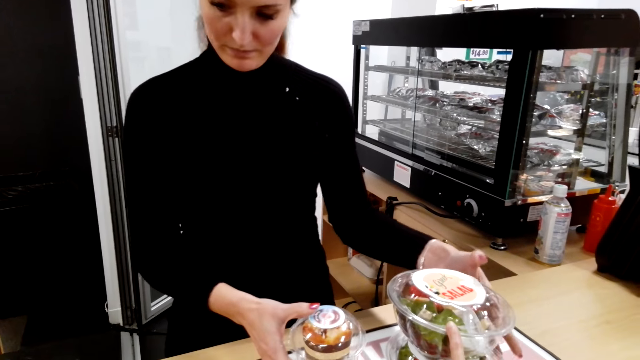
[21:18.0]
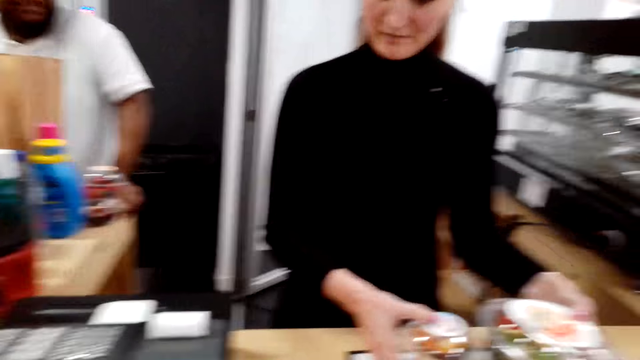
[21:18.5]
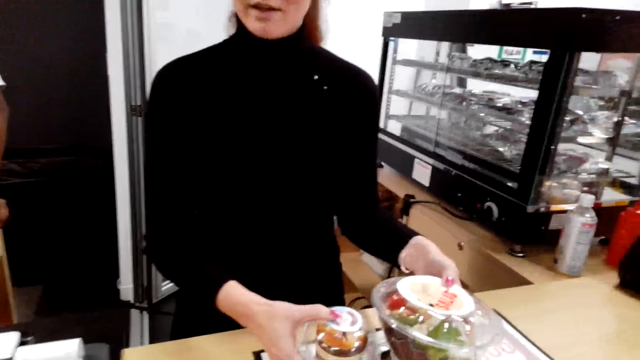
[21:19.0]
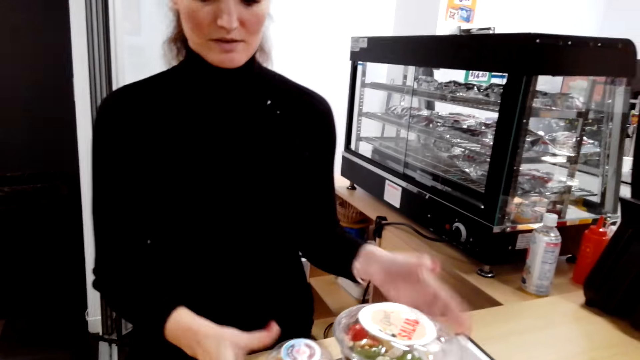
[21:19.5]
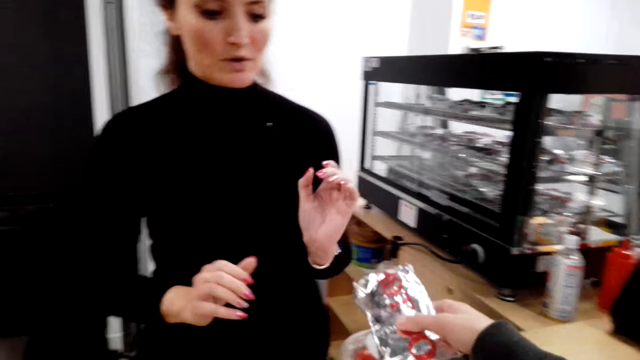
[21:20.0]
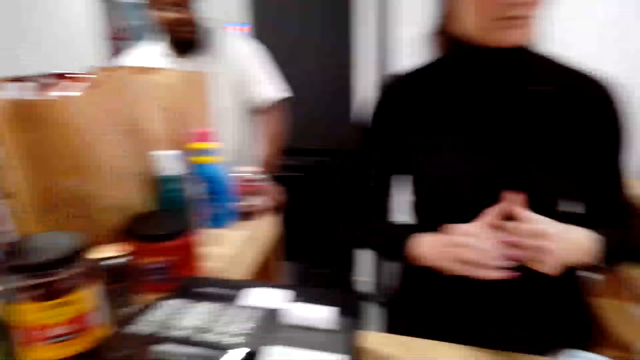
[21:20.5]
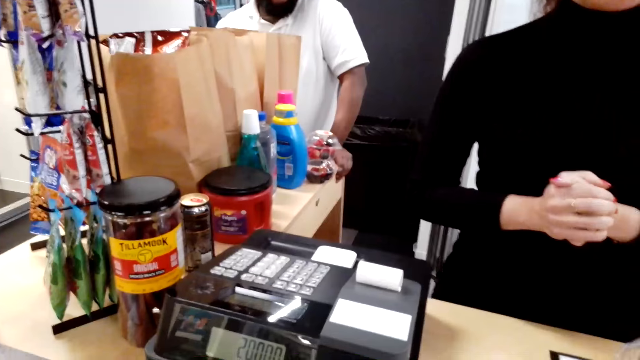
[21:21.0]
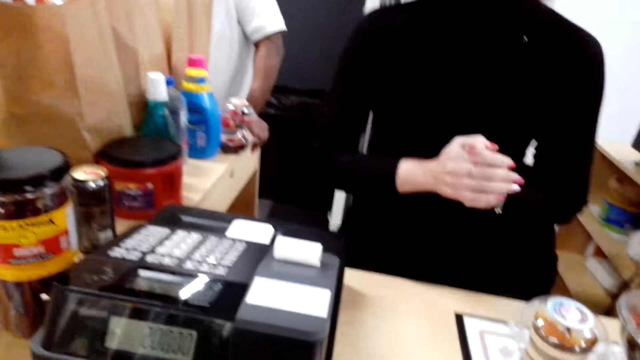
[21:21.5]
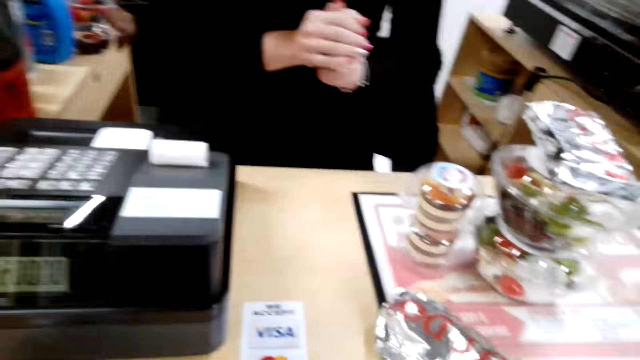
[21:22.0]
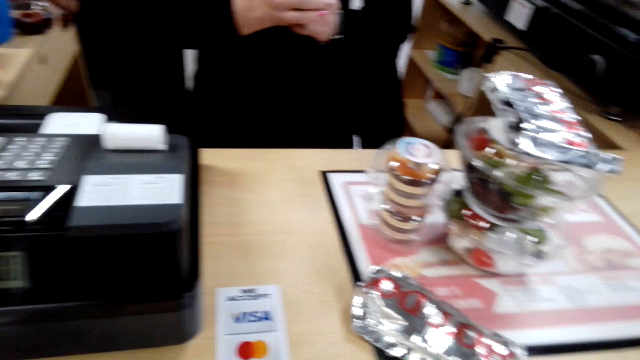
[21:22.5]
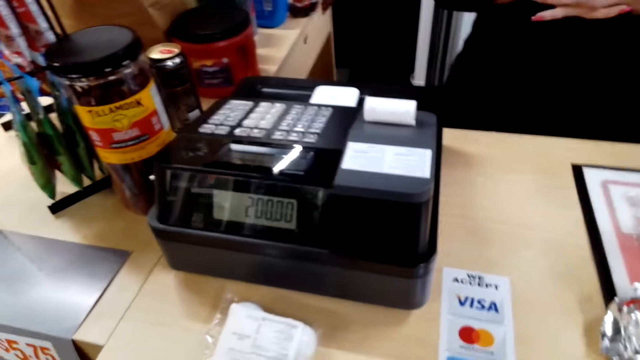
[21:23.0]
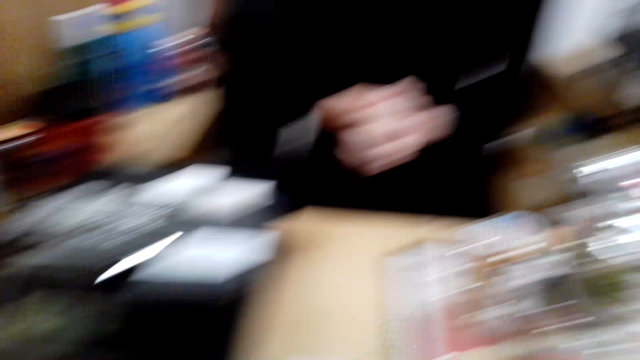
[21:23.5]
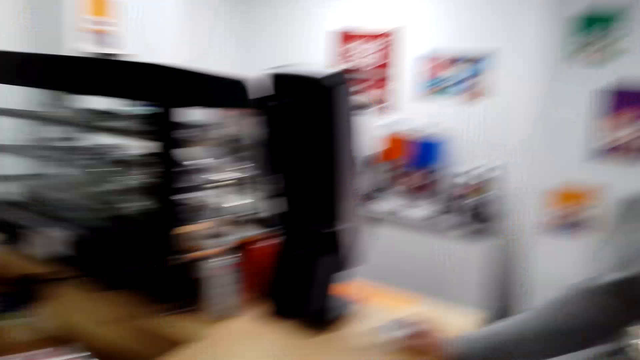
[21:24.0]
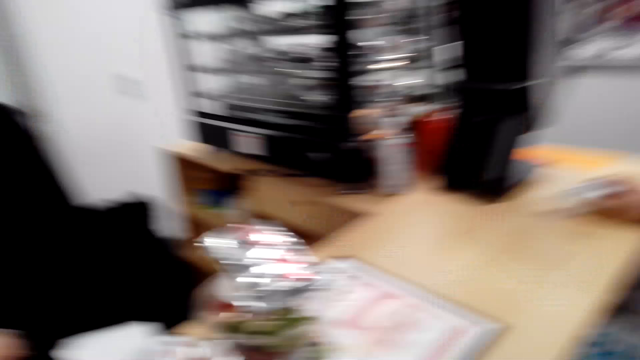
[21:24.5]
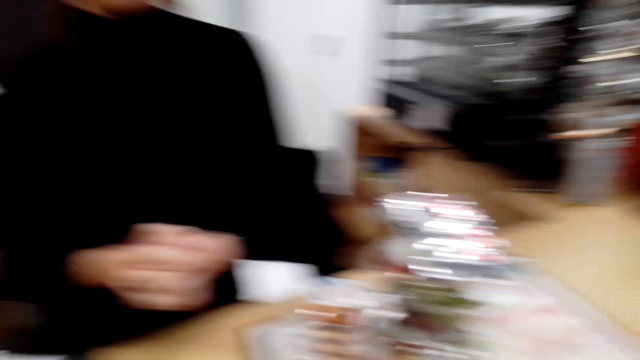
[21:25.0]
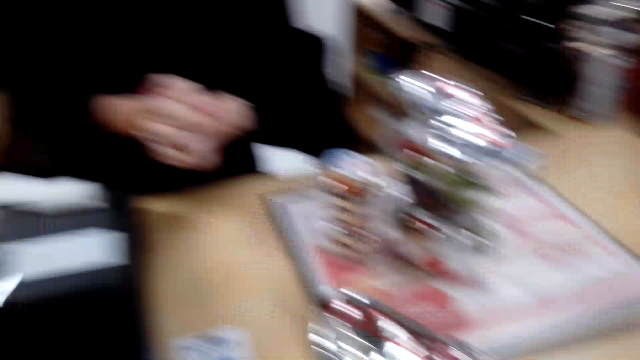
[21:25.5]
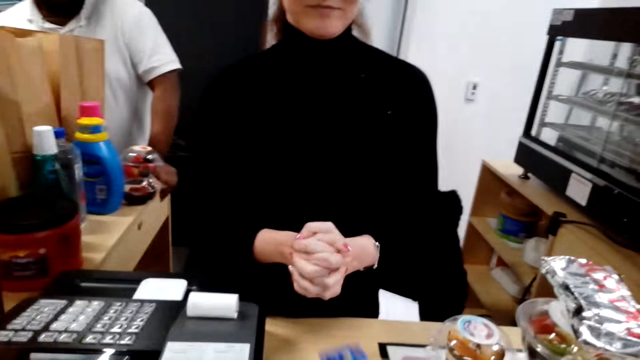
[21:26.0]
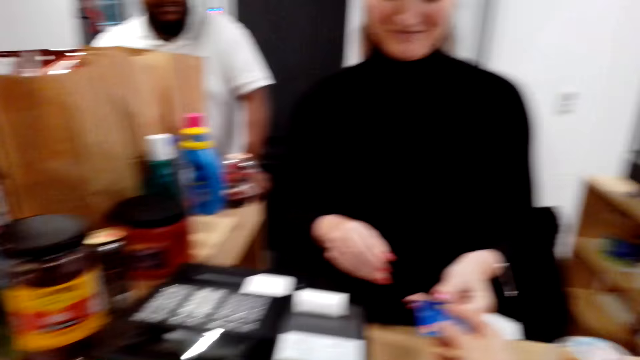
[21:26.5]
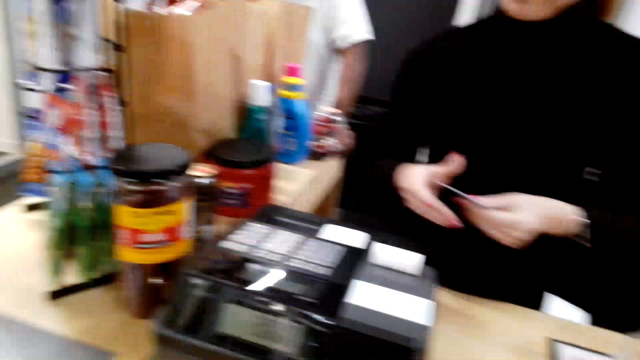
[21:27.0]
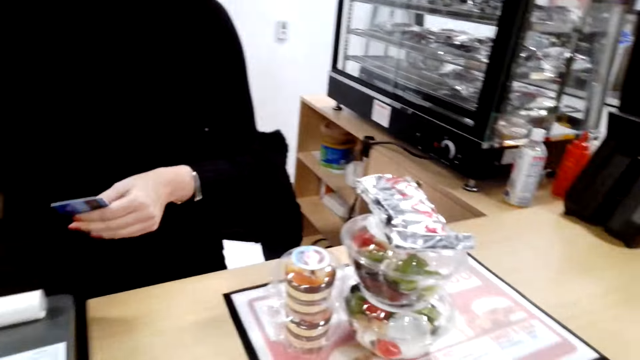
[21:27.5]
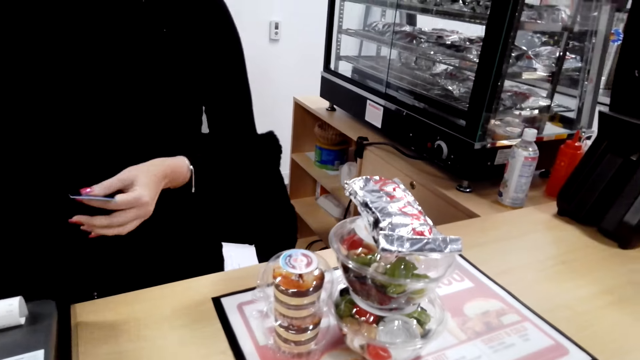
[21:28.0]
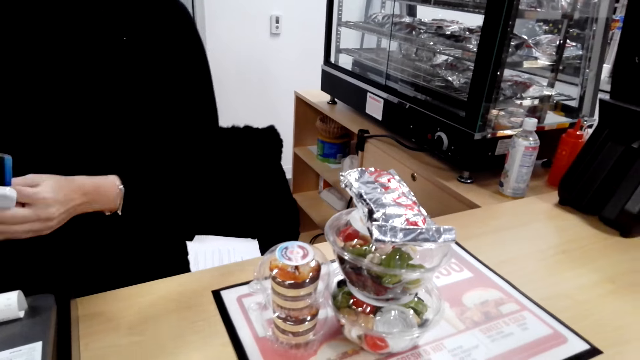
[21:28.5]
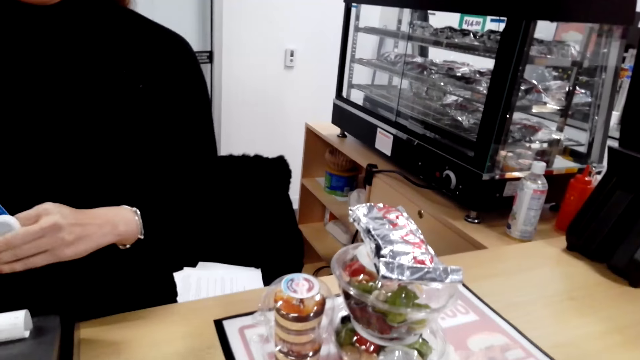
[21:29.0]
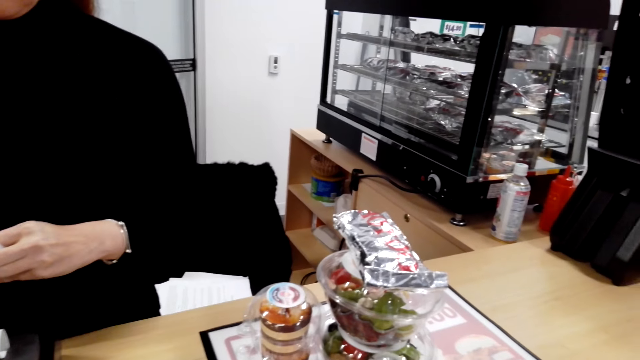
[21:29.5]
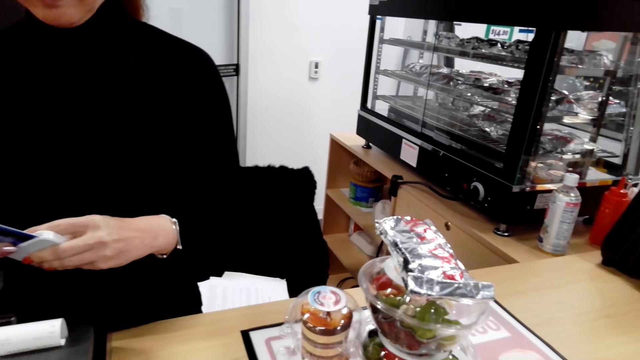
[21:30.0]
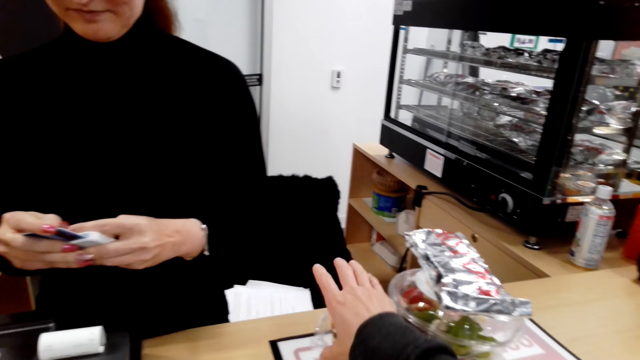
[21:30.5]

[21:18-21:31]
The camera wearer puts a packet of something on top of a container. They look around. They give a card to a person.

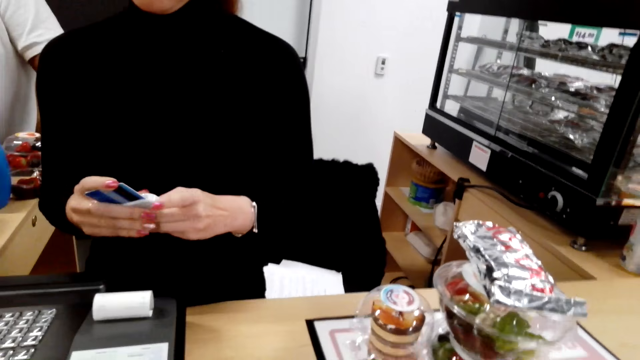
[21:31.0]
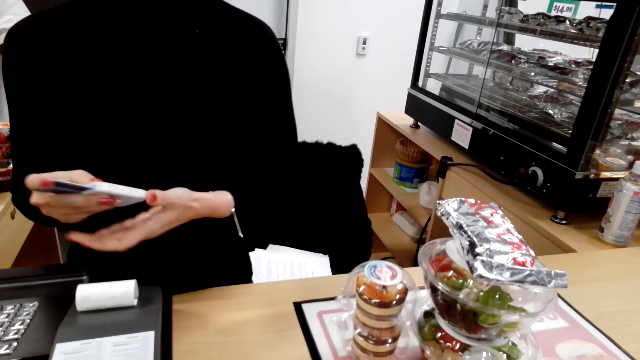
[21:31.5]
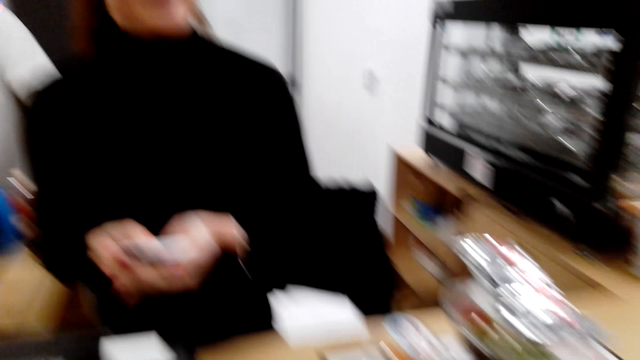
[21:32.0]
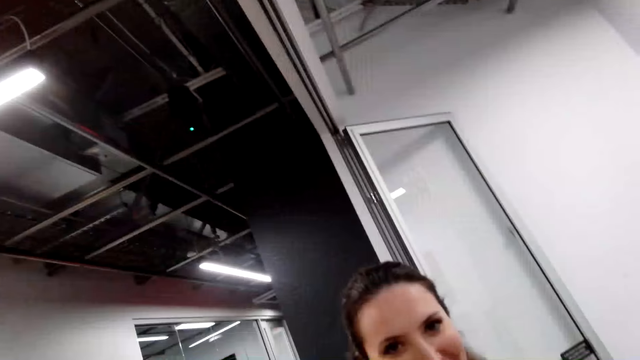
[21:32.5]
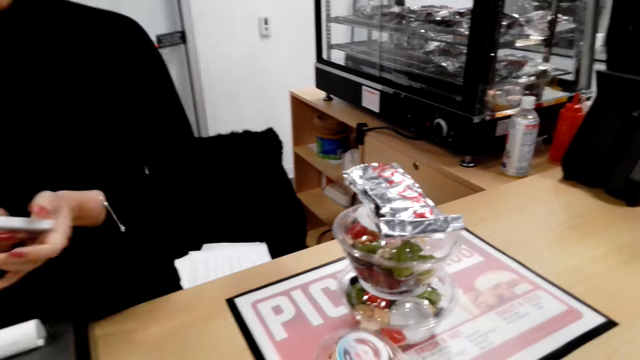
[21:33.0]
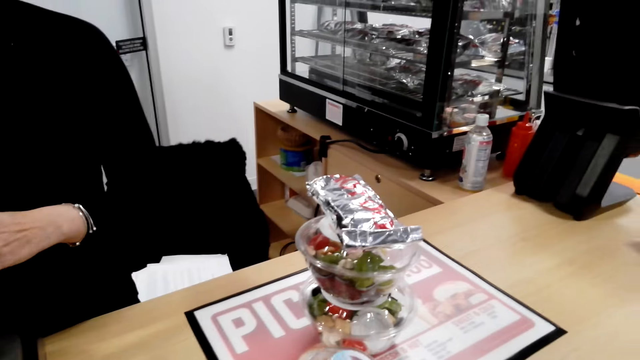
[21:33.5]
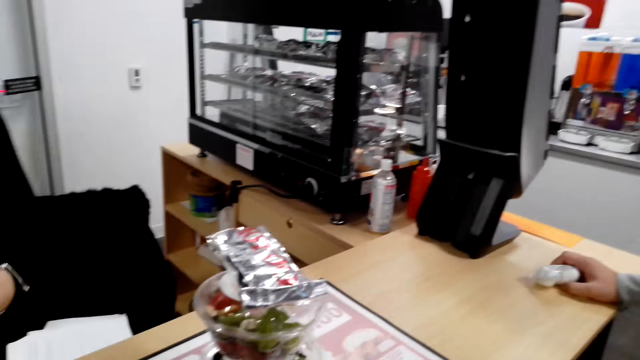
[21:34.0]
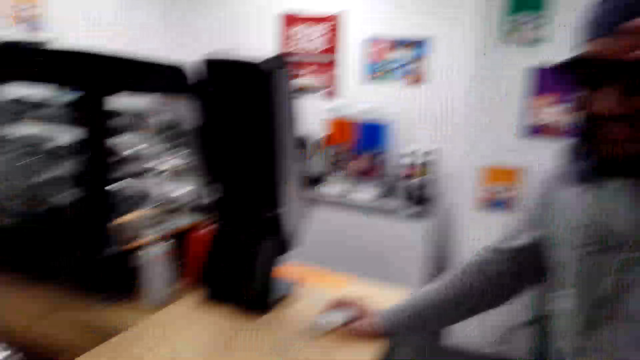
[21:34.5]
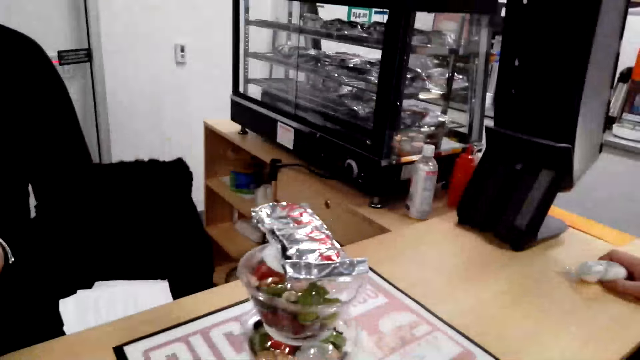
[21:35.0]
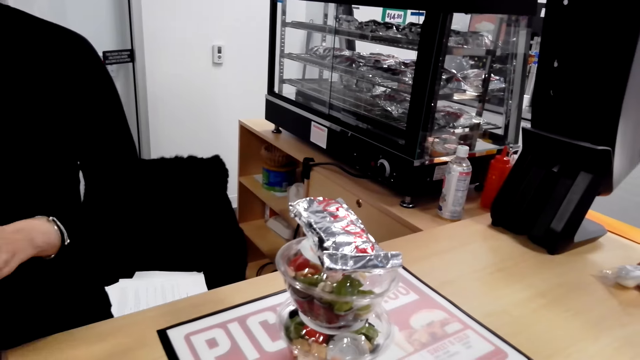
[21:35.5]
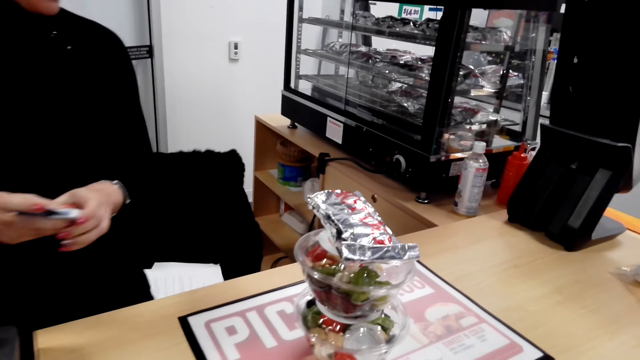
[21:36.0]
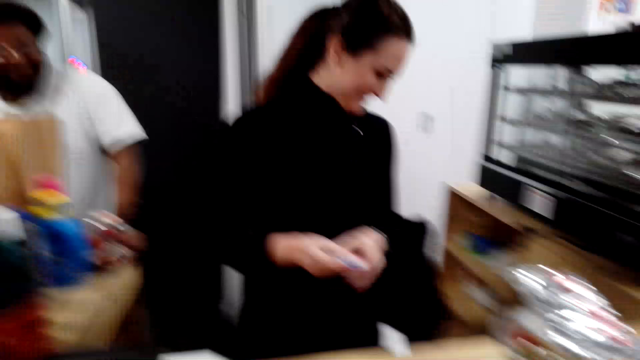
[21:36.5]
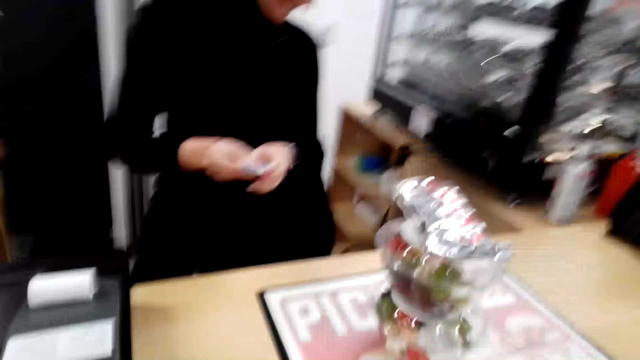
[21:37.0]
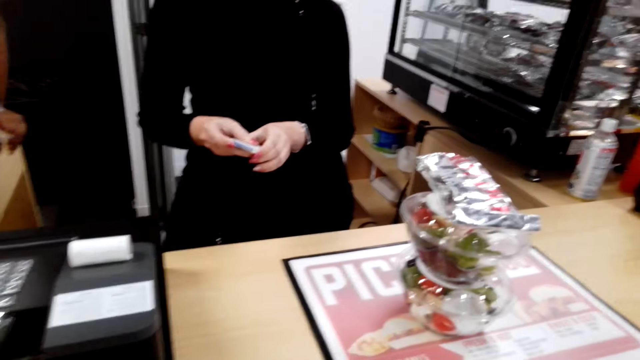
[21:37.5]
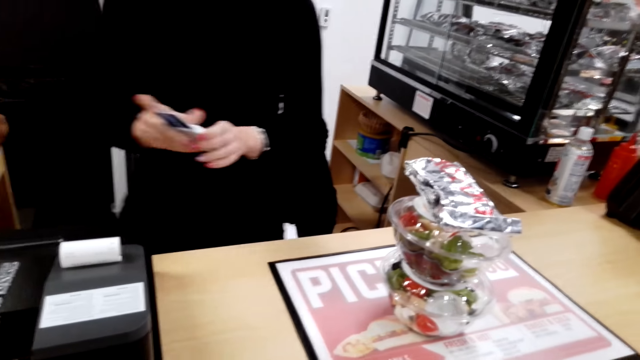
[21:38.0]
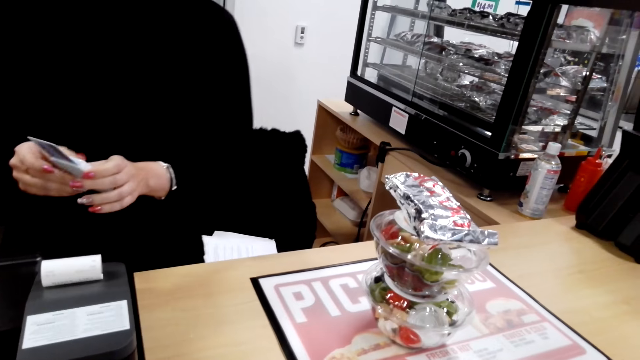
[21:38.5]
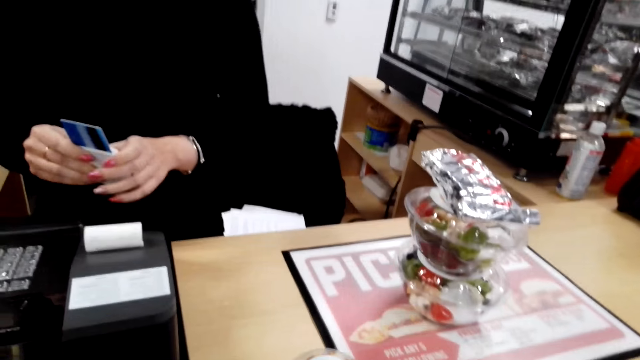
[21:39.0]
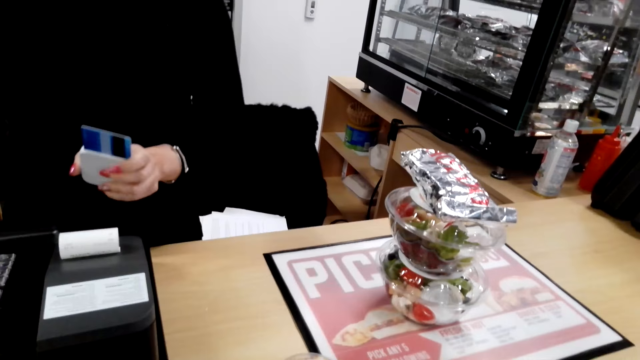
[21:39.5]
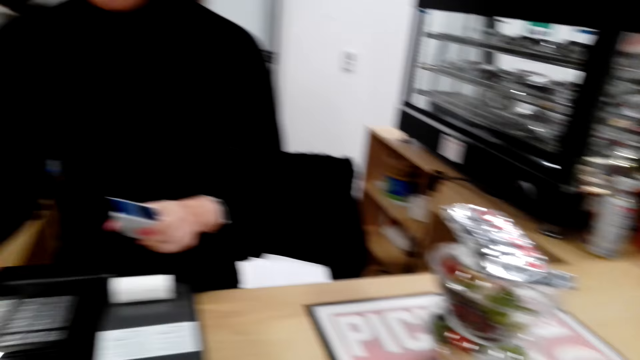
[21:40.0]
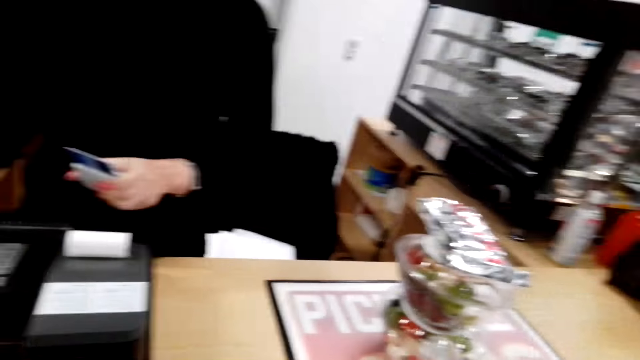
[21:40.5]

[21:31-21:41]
The camera wearer communicates with a person.
